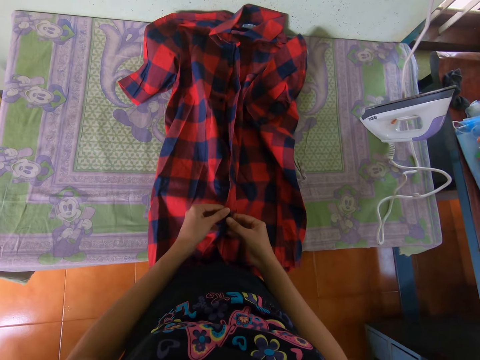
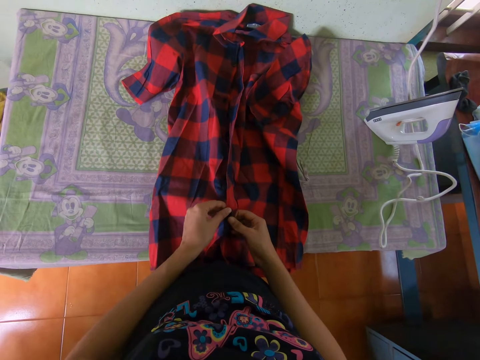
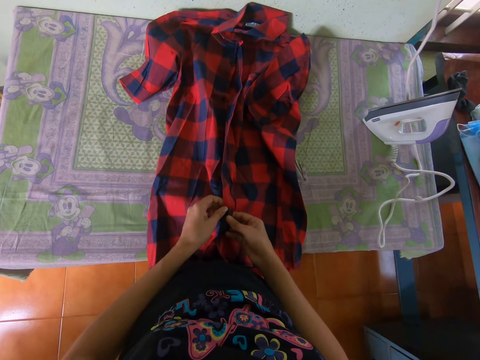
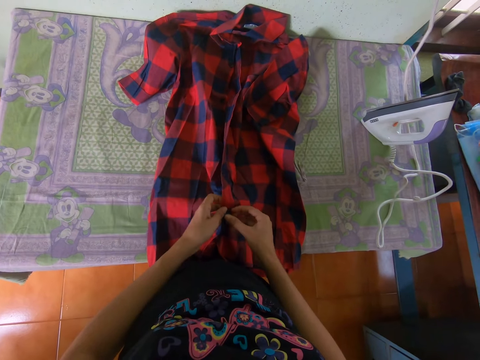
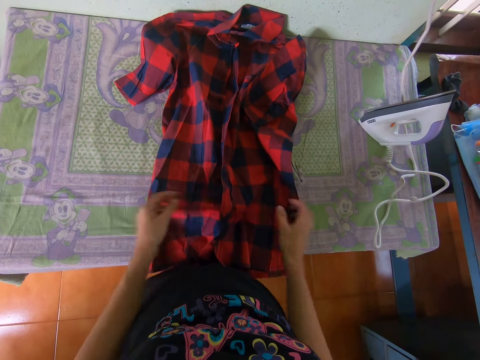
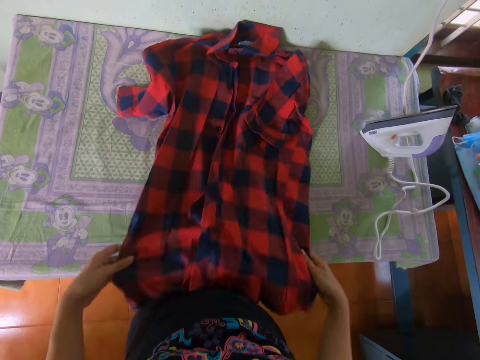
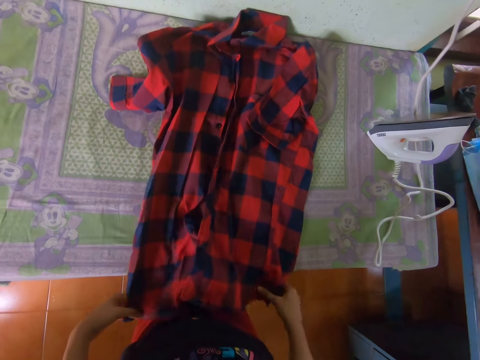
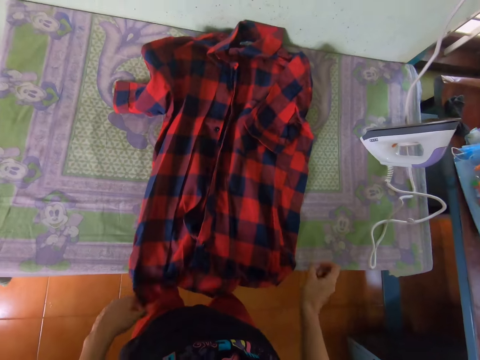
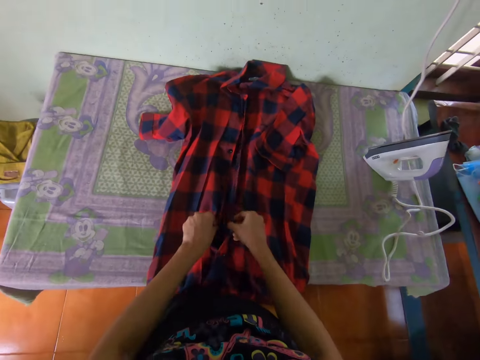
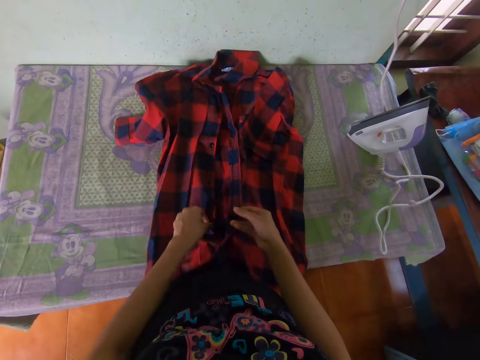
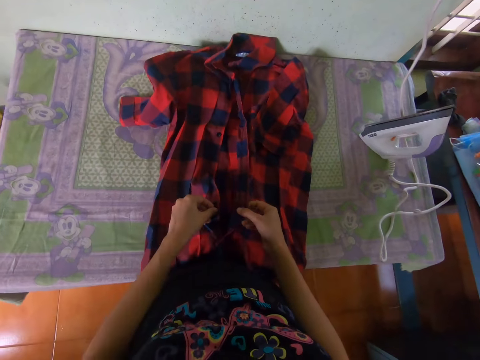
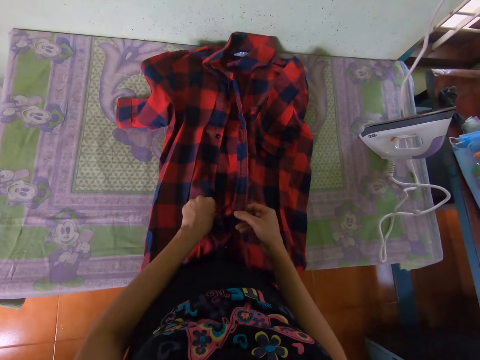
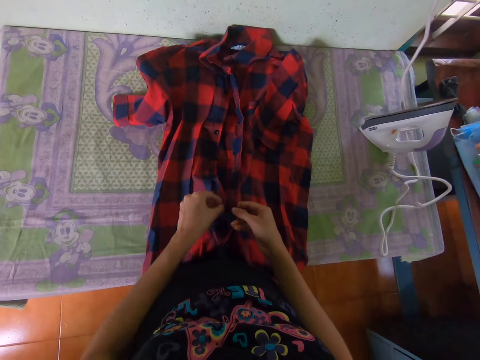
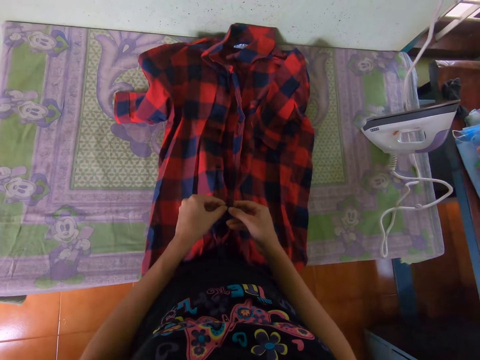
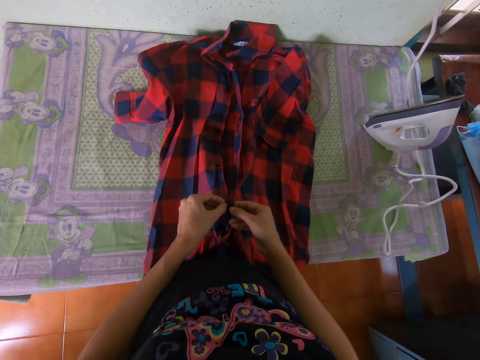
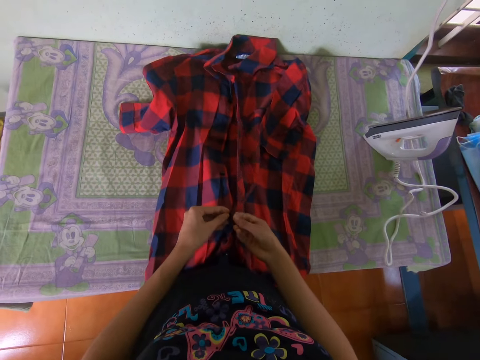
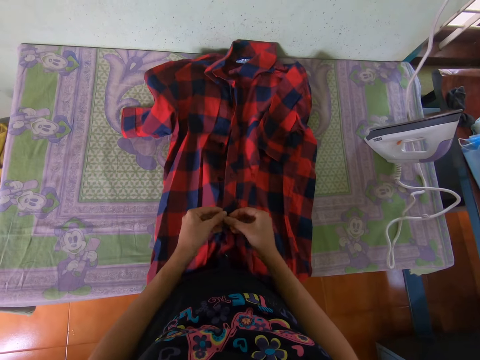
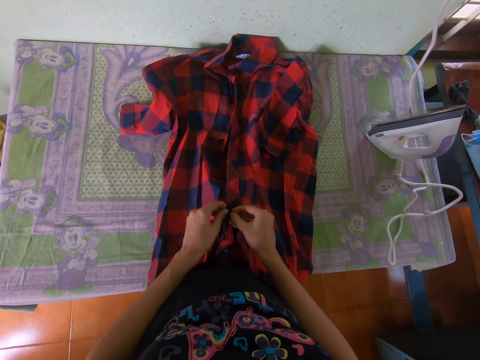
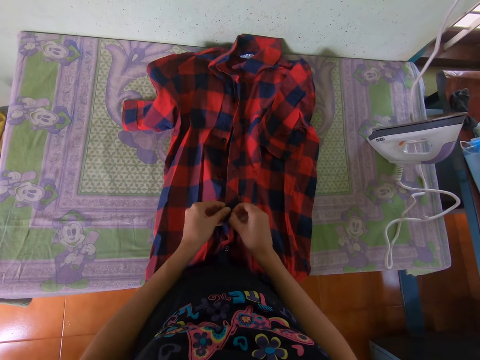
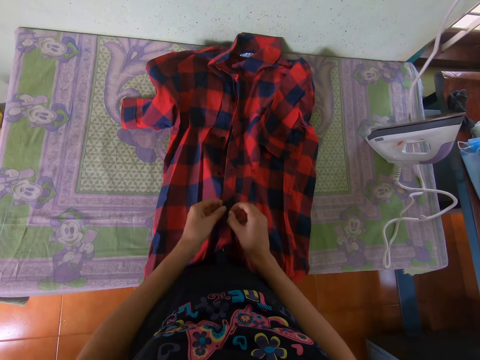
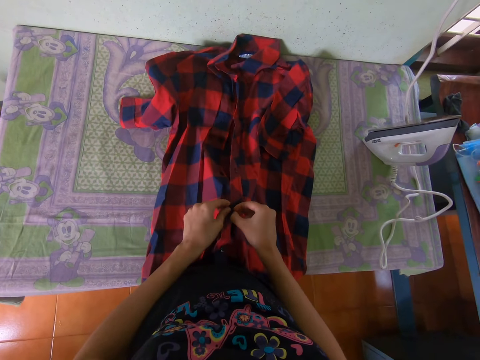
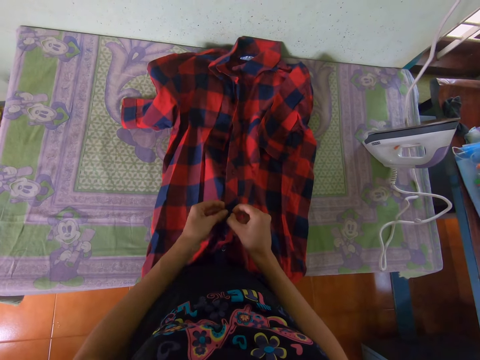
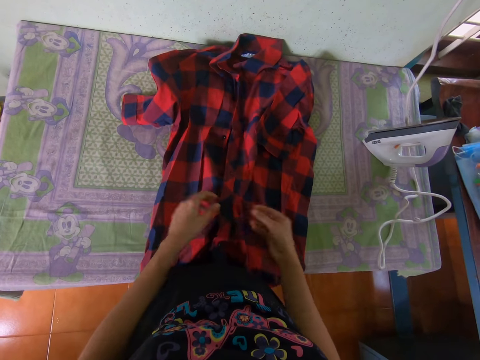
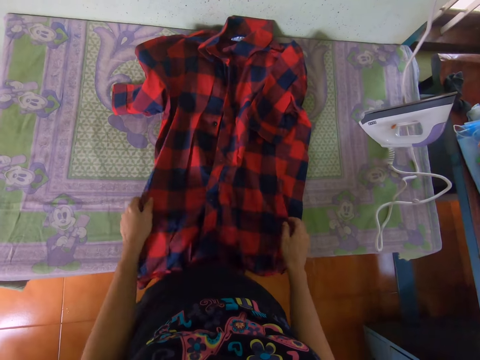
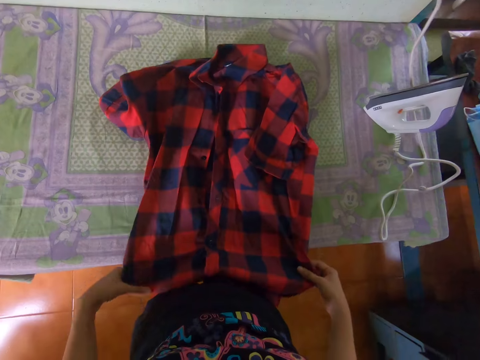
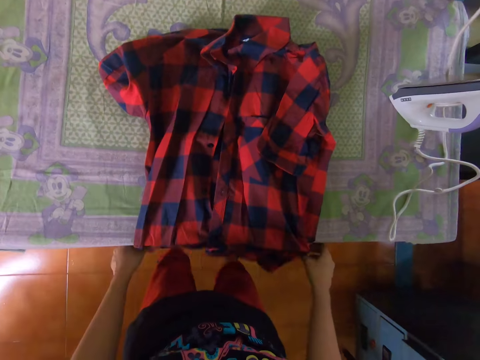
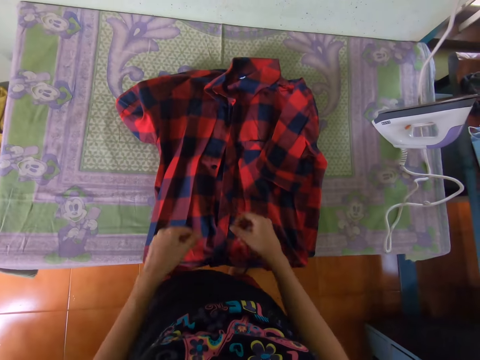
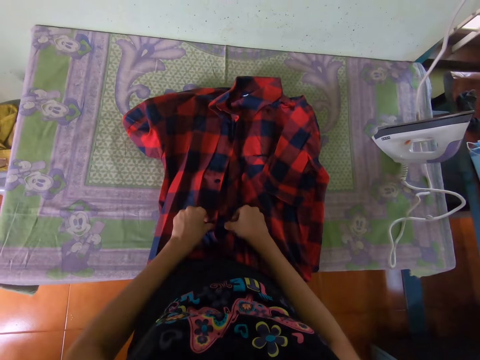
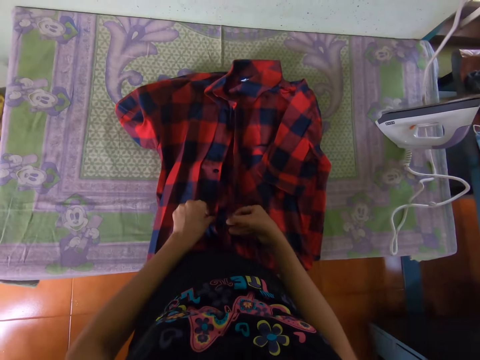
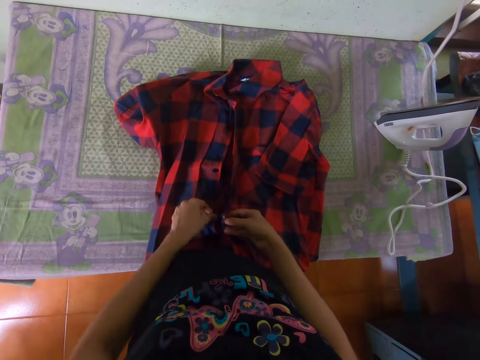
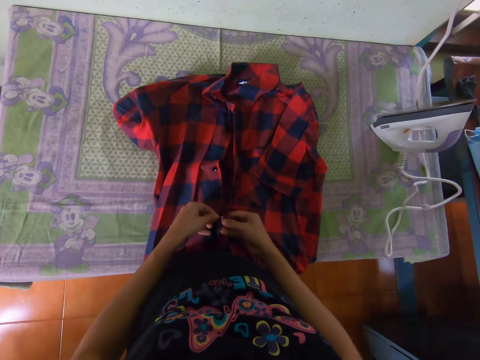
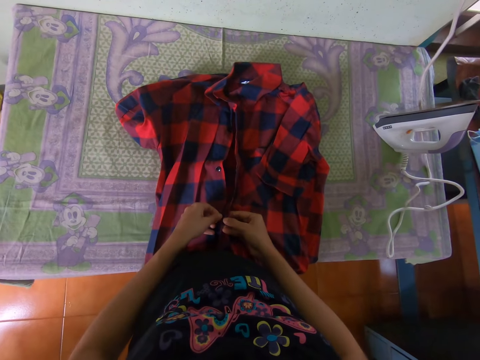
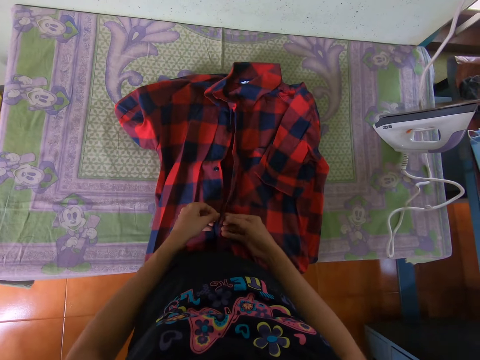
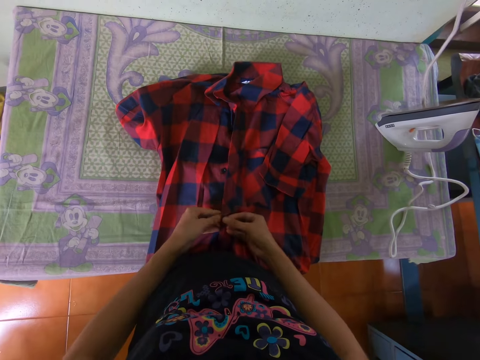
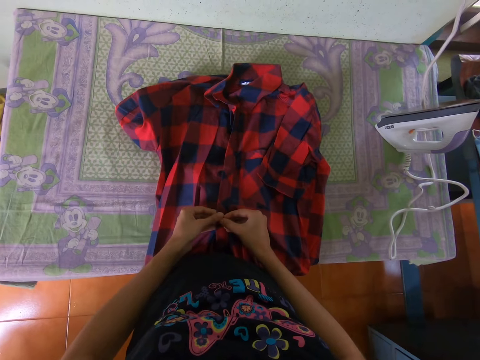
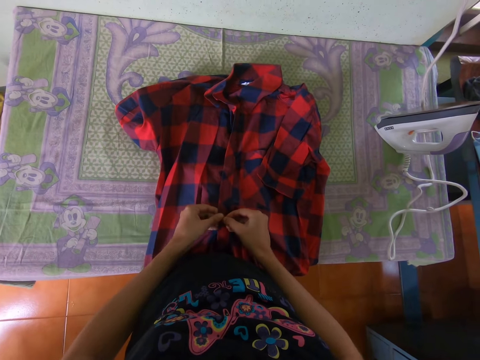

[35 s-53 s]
The camera wearer moves the cloth on the table. They button the cloth. They move the cloth on the table. They button the cloth.

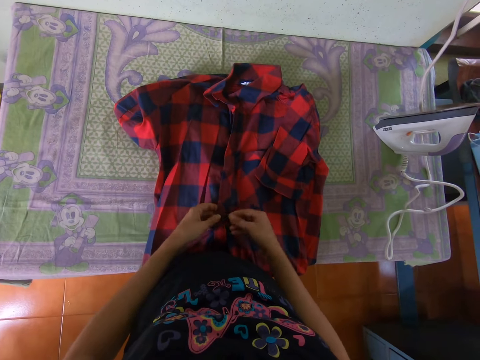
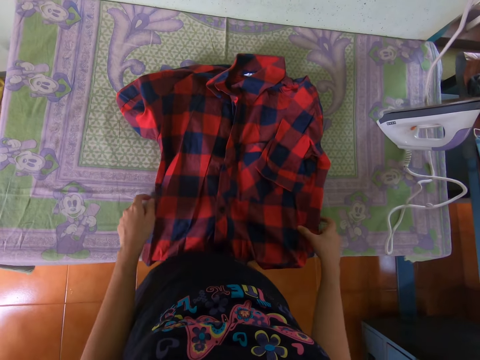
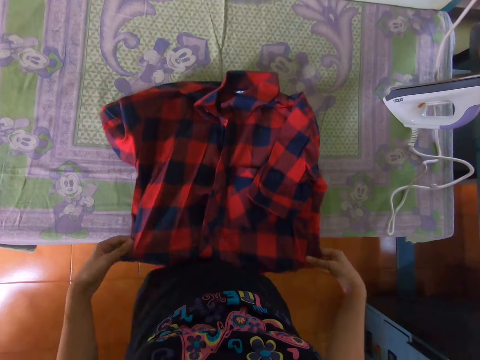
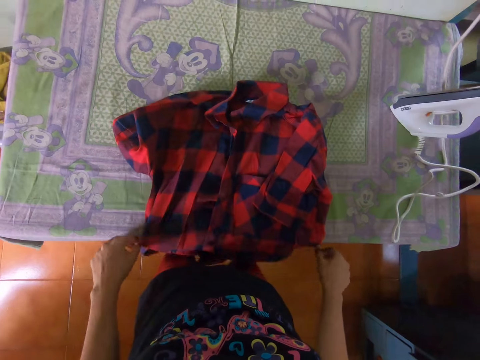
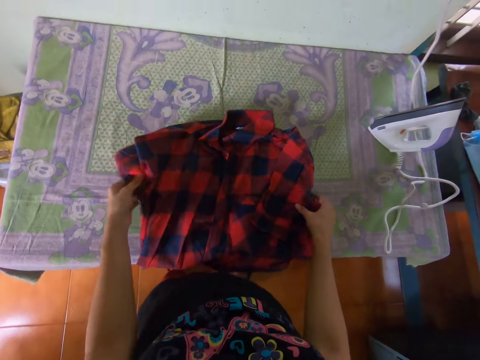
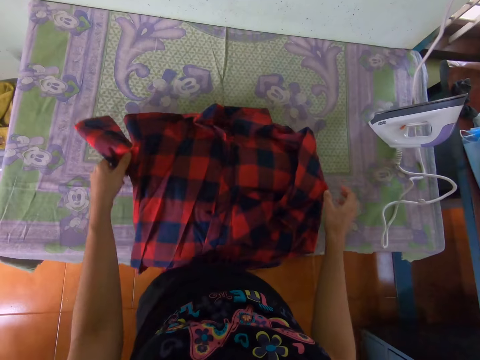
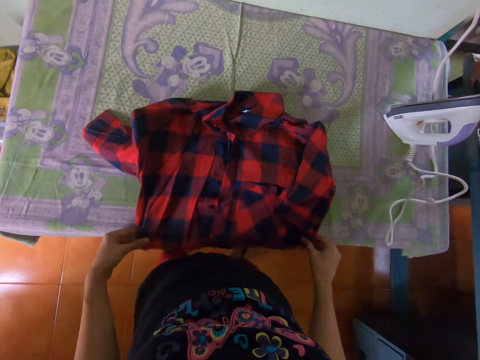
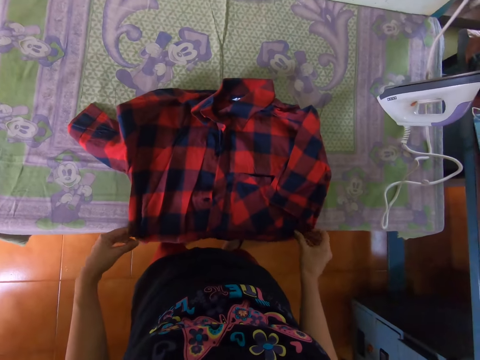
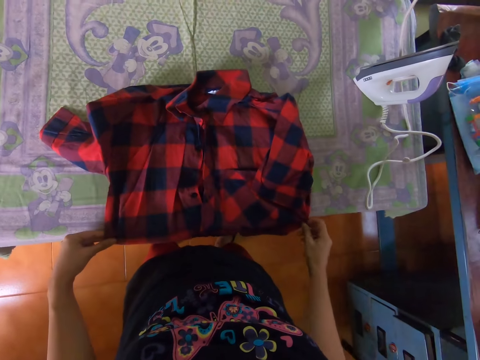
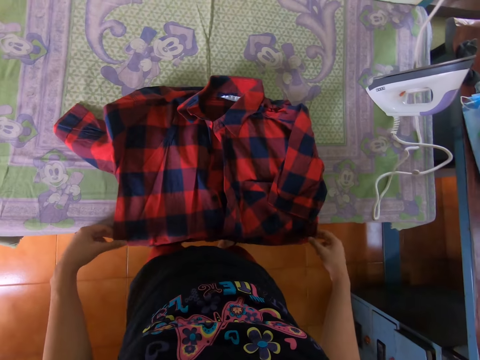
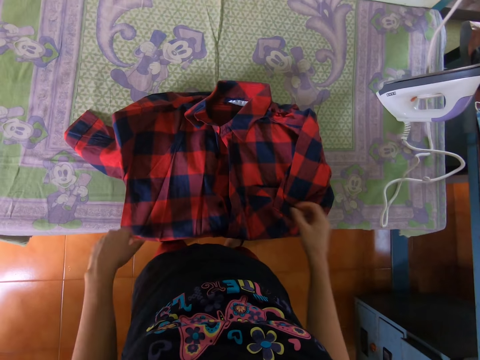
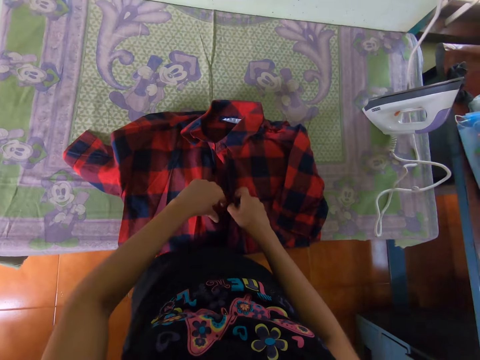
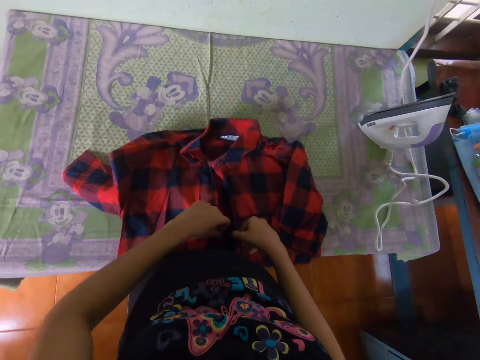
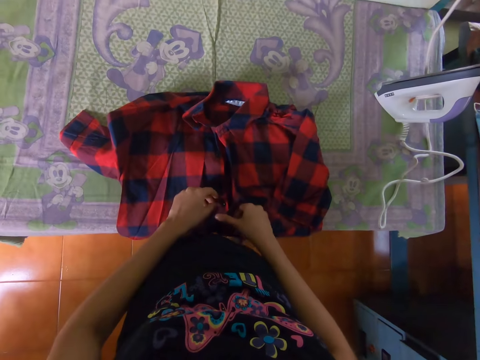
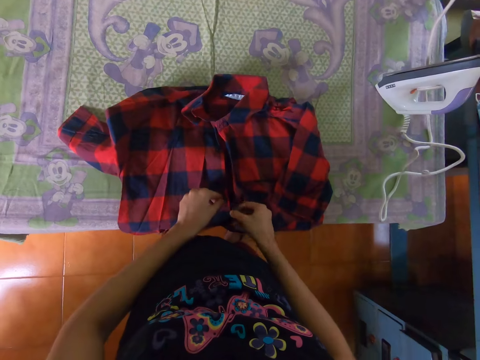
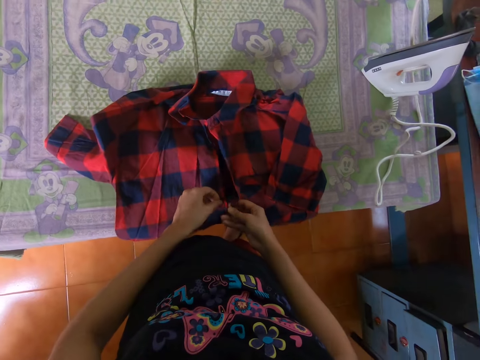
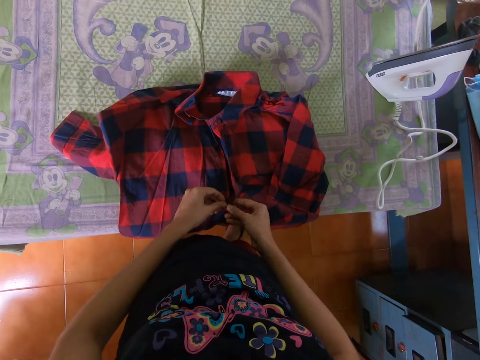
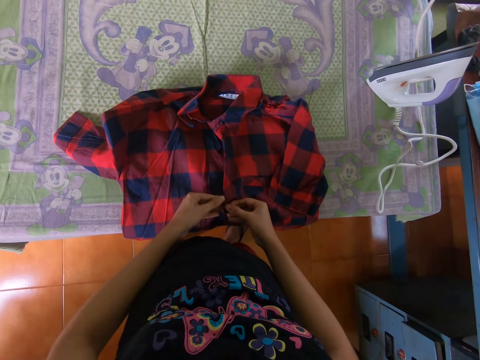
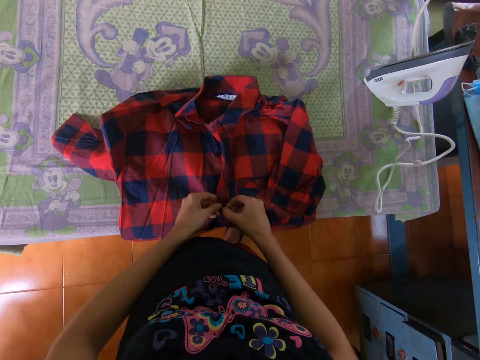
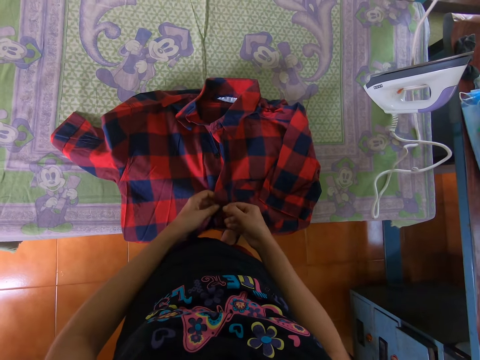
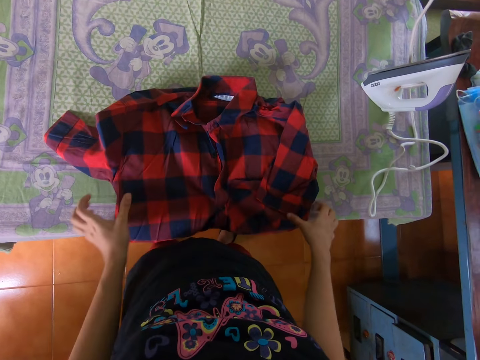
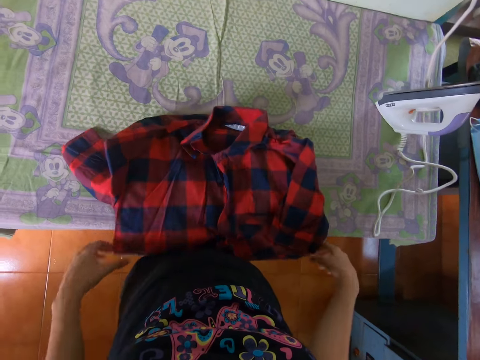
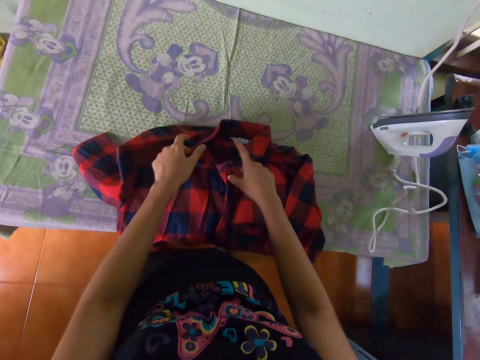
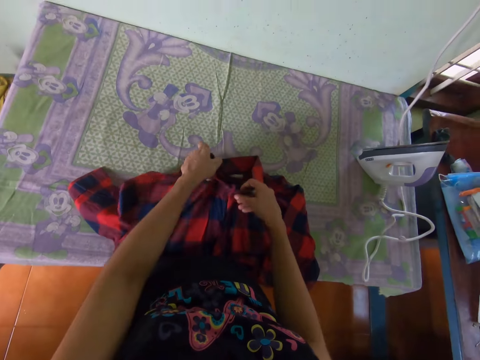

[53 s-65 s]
The camera wearer moves the cloth on the table. They button the cloth. They move the cloth on the table.
